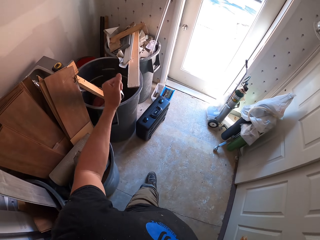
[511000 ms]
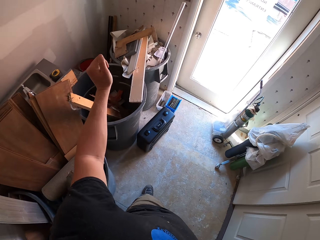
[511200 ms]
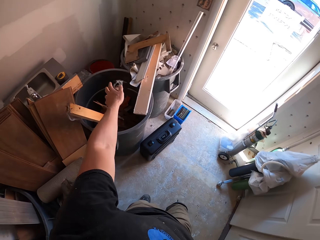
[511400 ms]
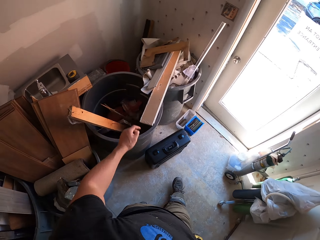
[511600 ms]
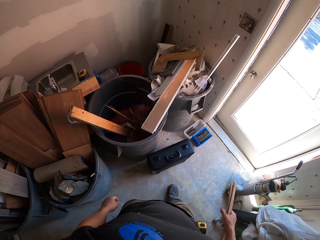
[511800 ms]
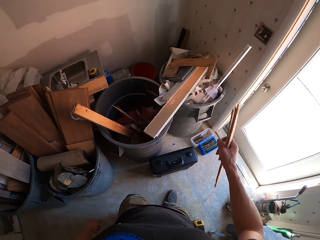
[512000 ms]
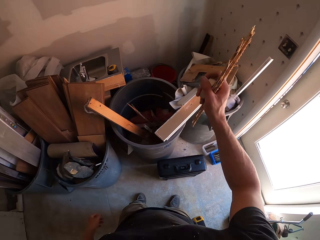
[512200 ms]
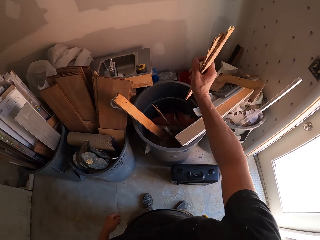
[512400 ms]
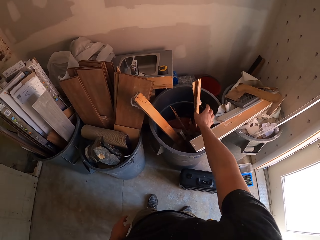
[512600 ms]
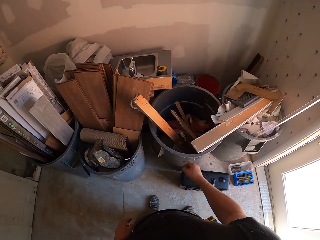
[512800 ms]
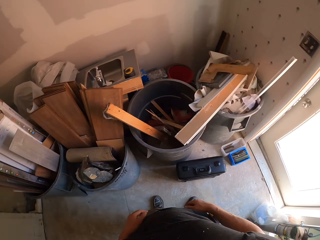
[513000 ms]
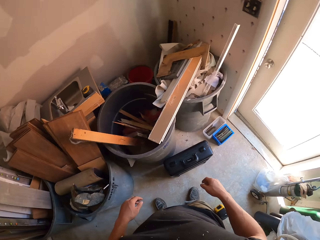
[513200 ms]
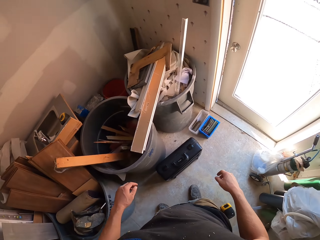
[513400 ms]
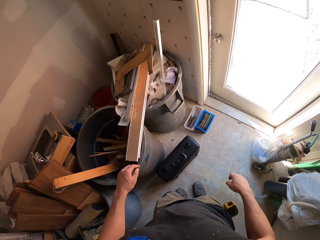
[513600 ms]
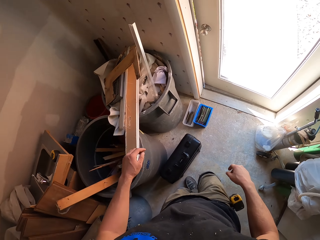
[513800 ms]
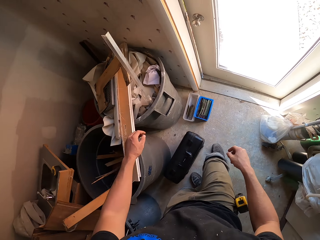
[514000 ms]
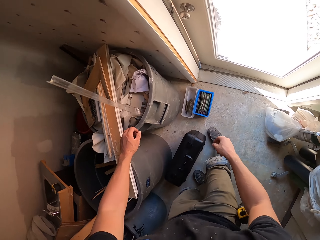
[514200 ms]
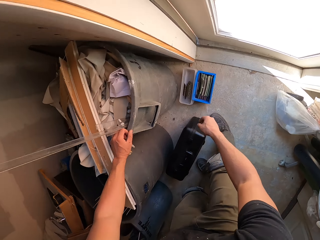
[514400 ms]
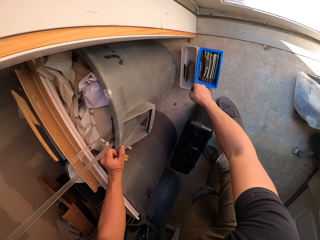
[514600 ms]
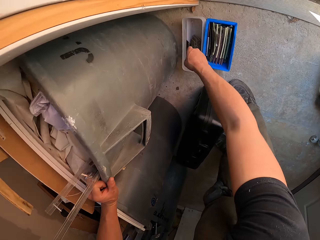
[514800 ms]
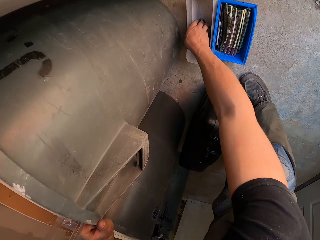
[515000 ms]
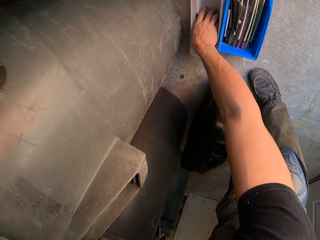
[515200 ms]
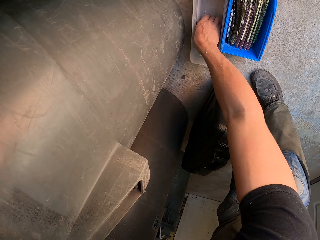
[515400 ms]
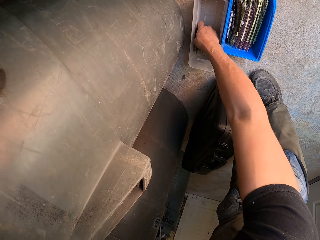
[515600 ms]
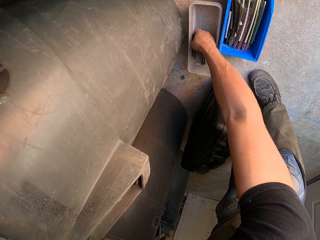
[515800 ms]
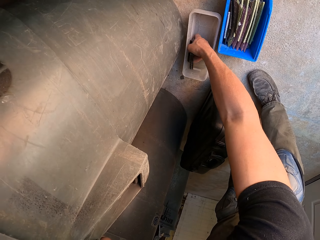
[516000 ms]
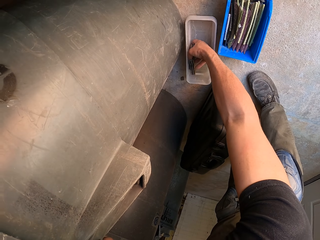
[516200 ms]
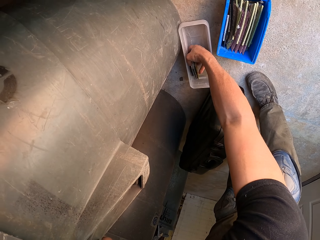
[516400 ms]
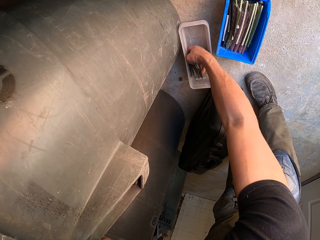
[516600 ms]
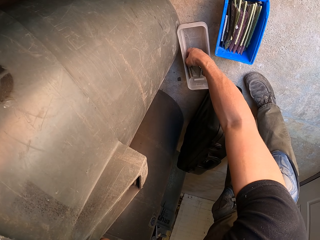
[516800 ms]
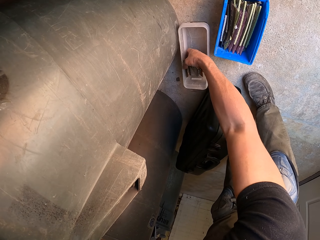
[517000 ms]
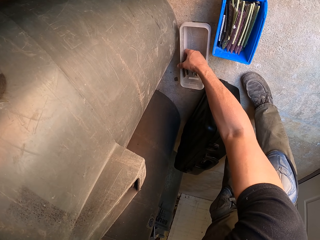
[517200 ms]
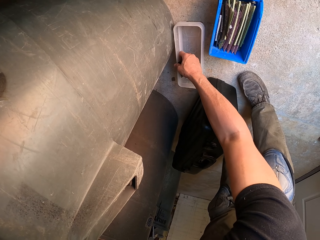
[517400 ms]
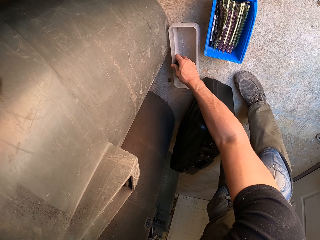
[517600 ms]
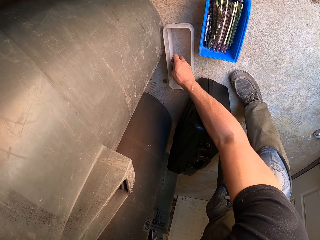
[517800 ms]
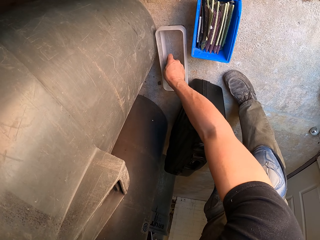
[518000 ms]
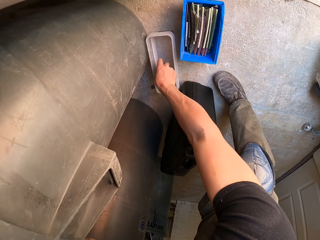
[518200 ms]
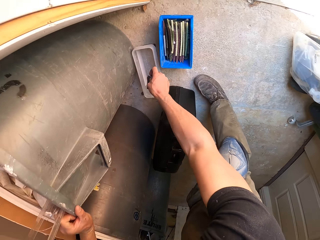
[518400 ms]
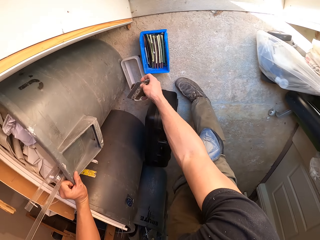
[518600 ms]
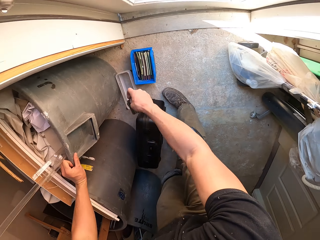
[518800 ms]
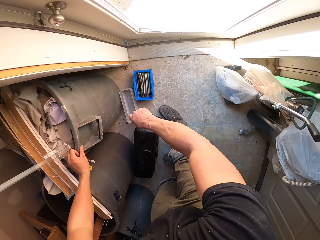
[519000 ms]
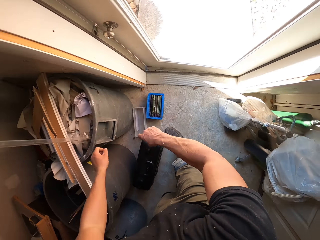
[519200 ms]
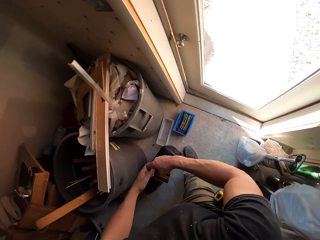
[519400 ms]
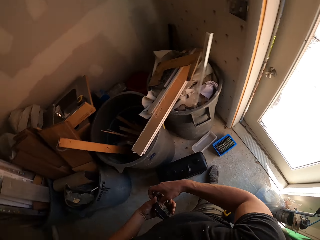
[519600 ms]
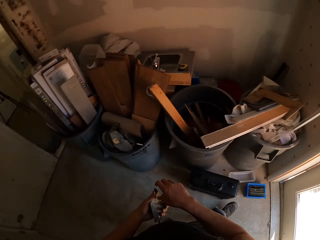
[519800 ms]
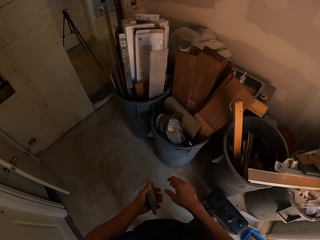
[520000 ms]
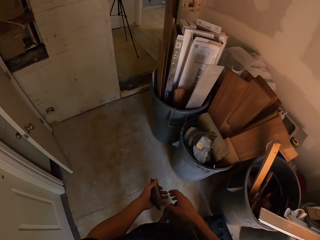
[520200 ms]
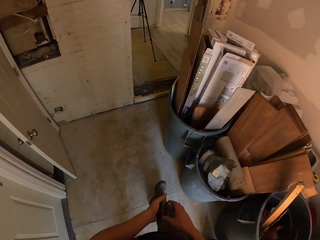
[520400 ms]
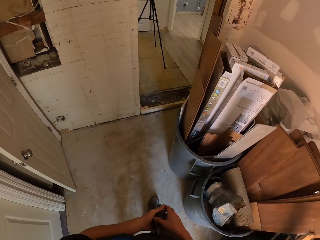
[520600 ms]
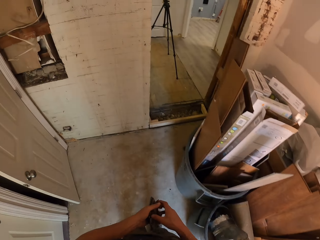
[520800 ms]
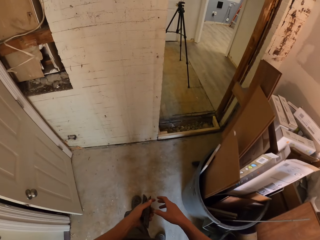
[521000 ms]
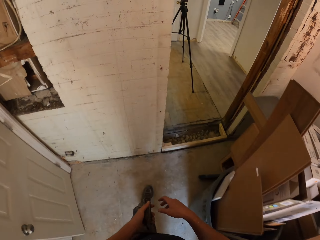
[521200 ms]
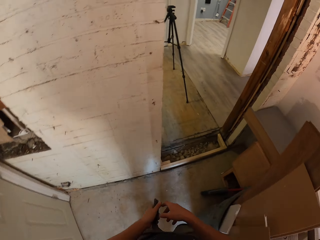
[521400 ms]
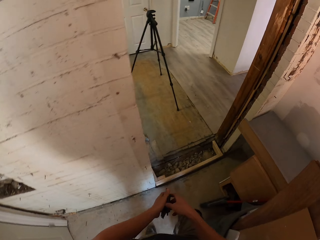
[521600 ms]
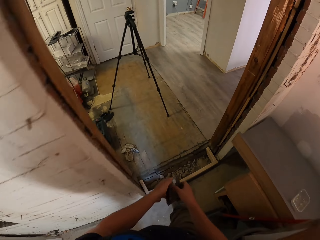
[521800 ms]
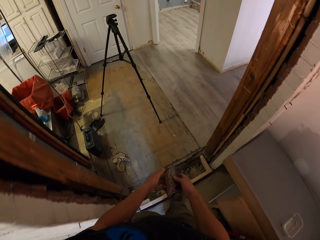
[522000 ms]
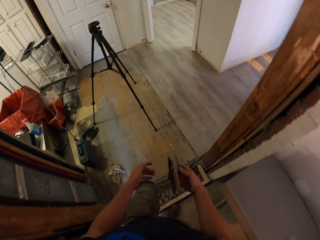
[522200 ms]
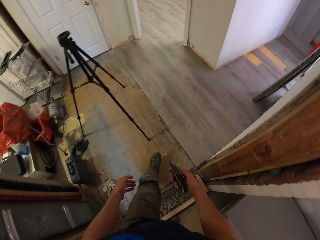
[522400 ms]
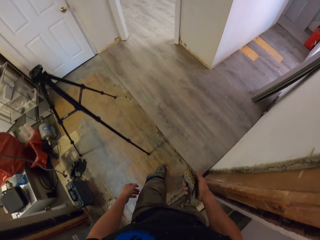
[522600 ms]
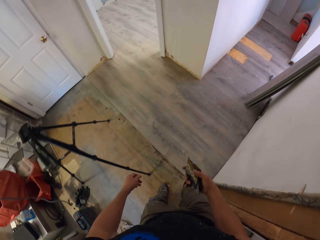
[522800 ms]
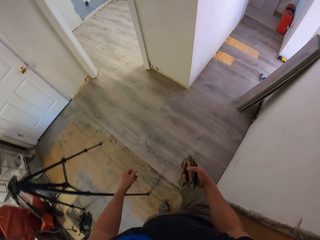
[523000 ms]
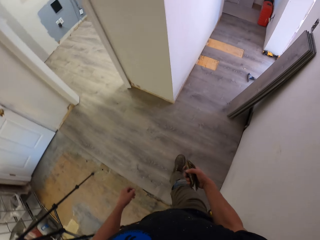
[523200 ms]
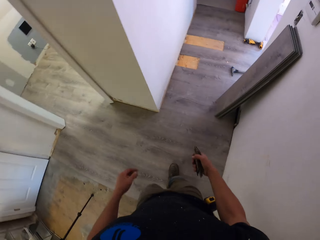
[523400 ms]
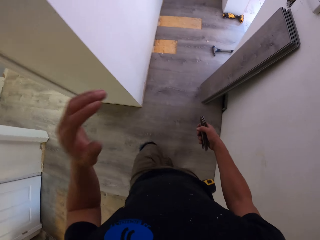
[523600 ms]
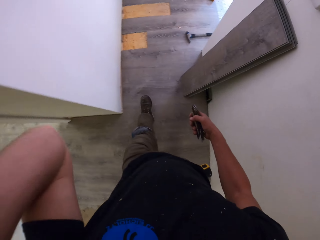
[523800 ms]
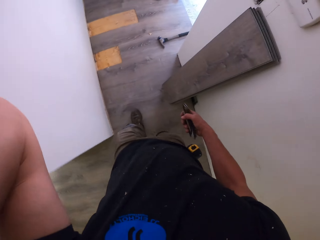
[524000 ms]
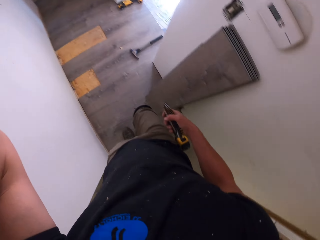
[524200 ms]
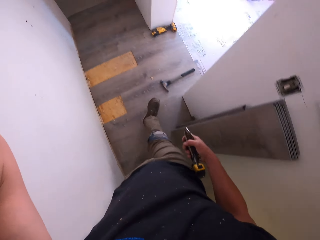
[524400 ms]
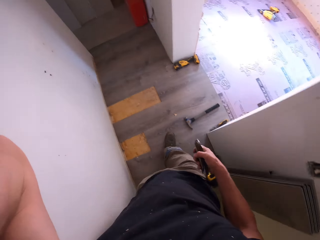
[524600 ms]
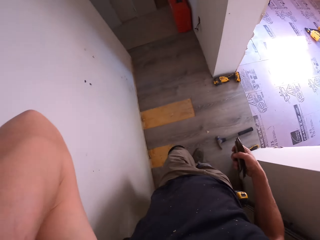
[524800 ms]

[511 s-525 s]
The camera wearer drops the paper in the dustbin. They drop the pieces of wood in the dustbin. They step forward. They pick the nails or cards. They turn around. They pass the cards to the left hand. They walk forward. They walk forward again. They pass the cards to the right hand. They walk around the house. They lift a hand.

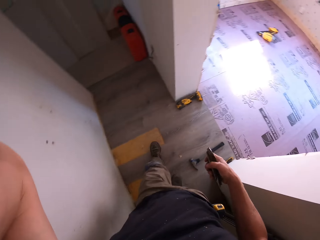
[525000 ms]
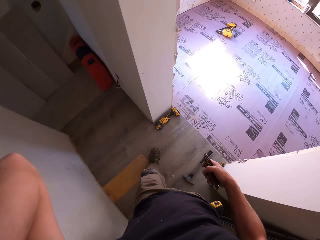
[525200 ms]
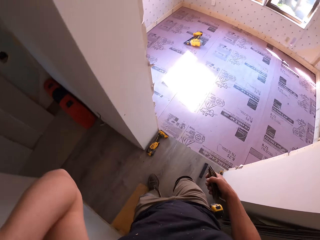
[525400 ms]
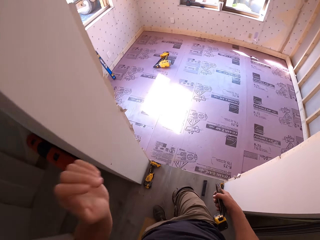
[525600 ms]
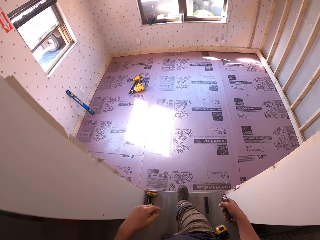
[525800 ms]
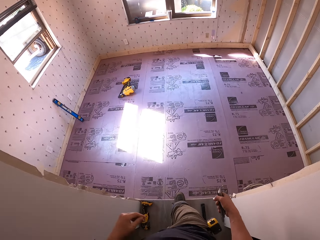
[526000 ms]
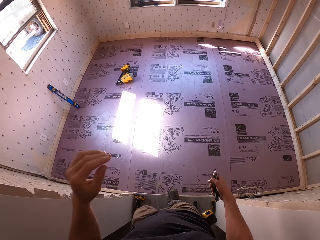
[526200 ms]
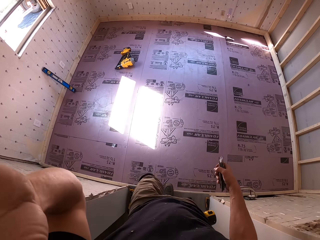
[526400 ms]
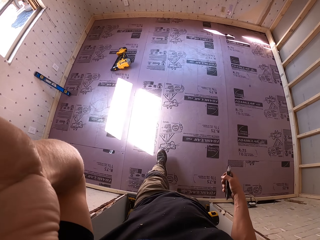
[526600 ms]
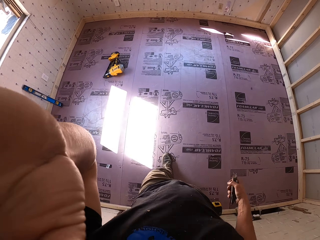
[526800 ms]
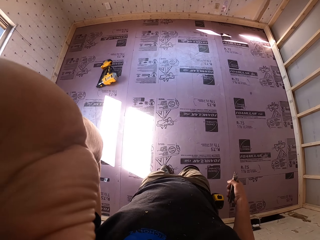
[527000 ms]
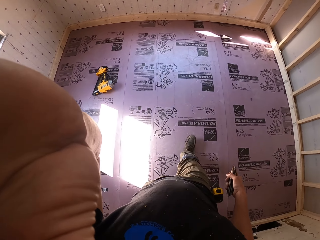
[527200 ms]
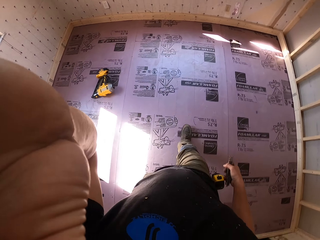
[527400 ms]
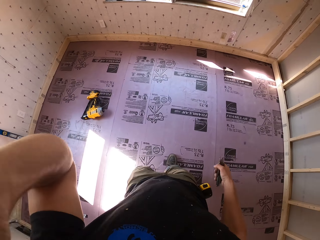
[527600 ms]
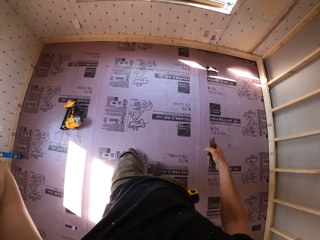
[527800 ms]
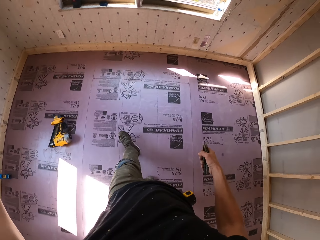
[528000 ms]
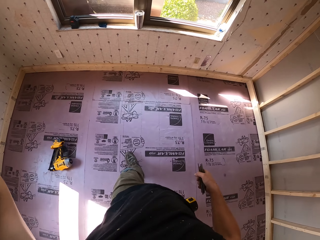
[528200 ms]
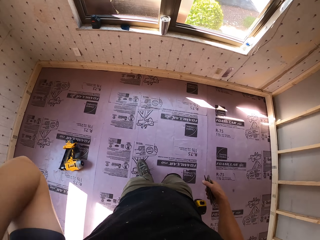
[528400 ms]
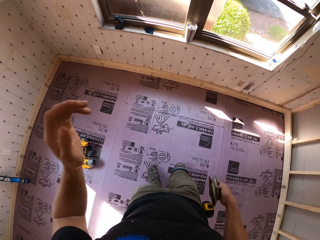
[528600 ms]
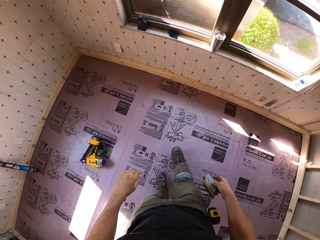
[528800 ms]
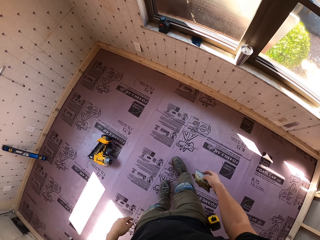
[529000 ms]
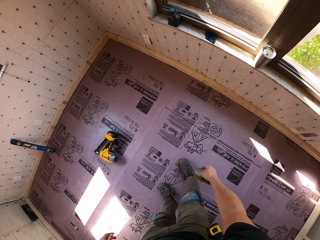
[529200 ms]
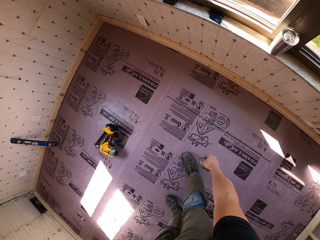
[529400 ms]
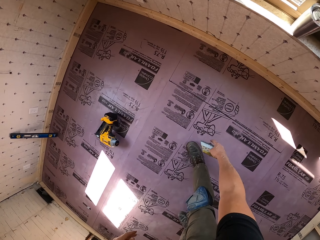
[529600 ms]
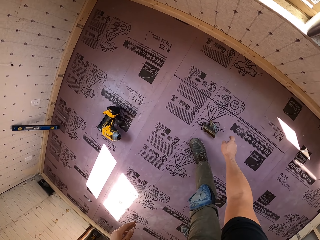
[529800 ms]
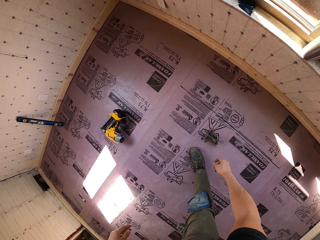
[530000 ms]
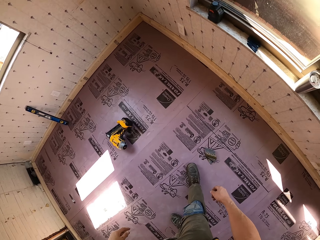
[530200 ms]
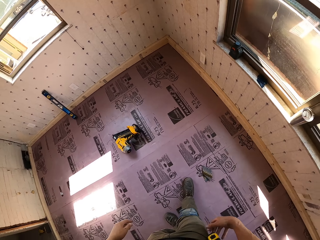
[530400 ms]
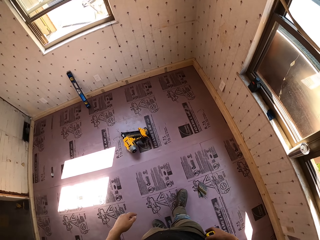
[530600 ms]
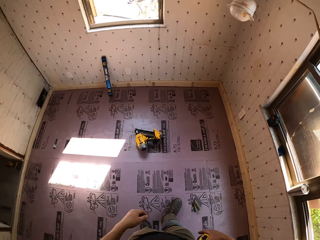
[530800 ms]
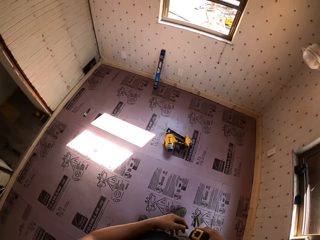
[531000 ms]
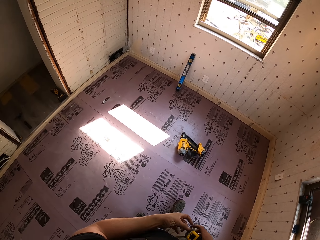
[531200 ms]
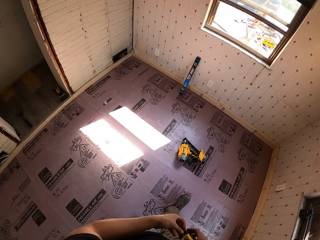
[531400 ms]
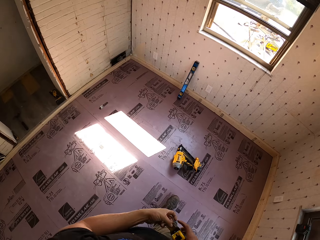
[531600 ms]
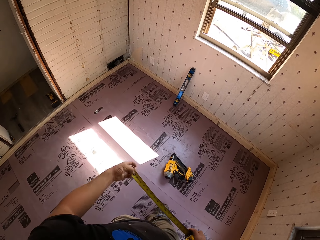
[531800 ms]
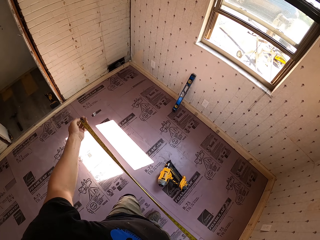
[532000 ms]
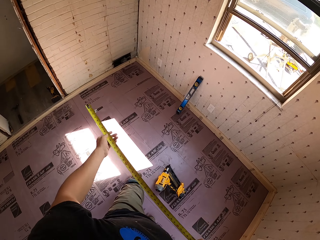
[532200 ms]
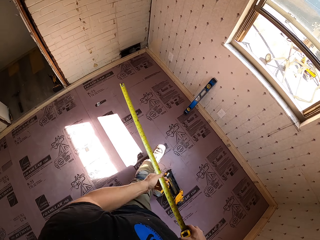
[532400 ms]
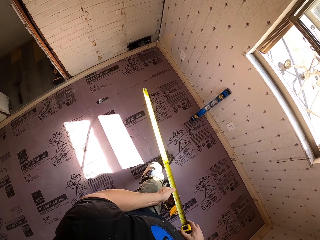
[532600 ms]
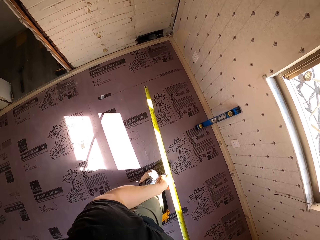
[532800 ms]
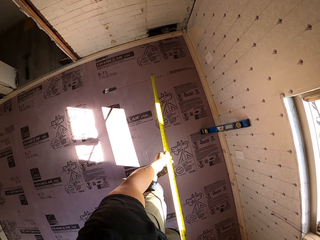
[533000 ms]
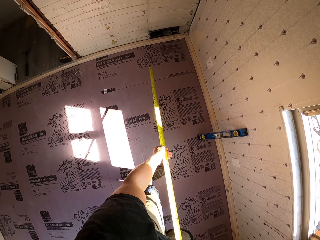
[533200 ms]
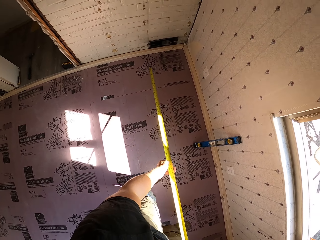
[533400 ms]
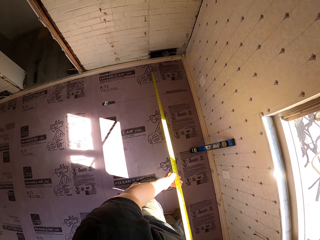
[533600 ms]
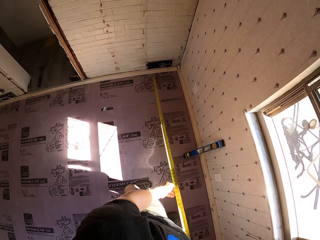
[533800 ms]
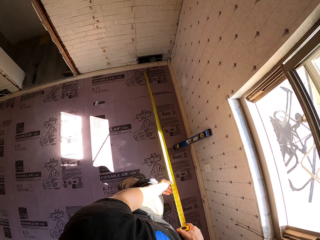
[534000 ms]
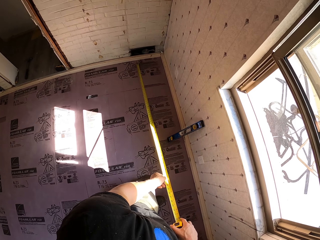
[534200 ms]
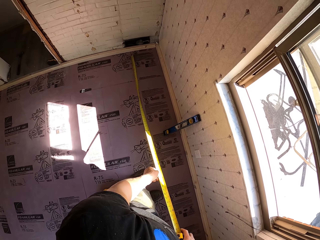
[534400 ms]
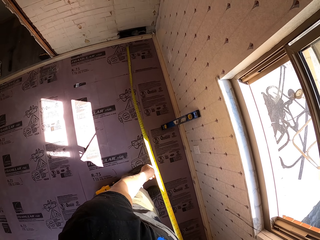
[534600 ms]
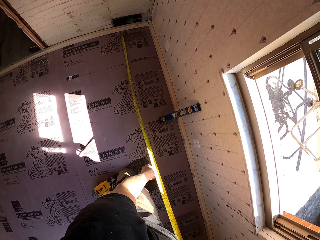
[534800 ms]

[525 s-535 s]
The camera wearer lowers the hand. They lift the hand. They move the hand. They drop the cards or nails. They look around. They open the tape measure. They use the tape measure. They step forward.
